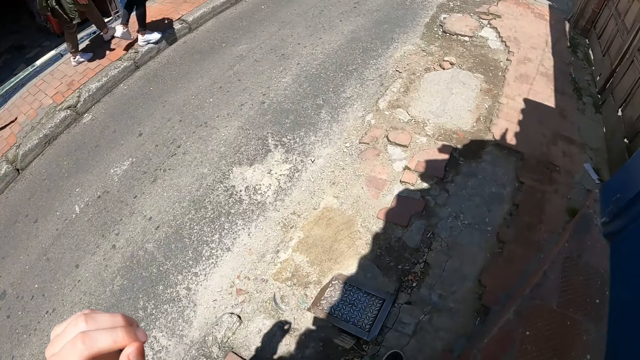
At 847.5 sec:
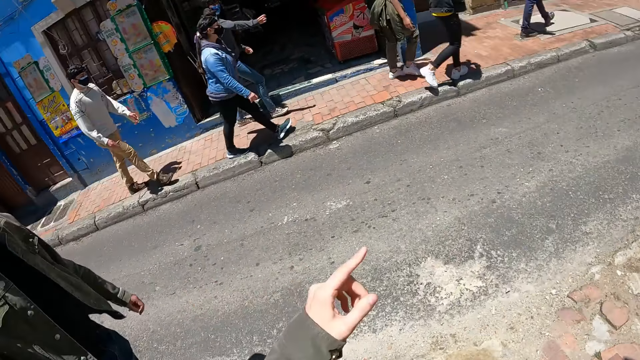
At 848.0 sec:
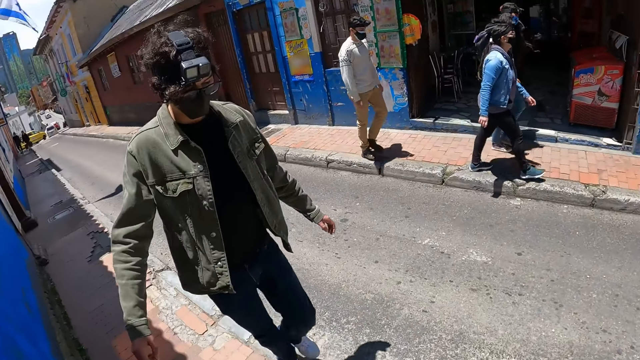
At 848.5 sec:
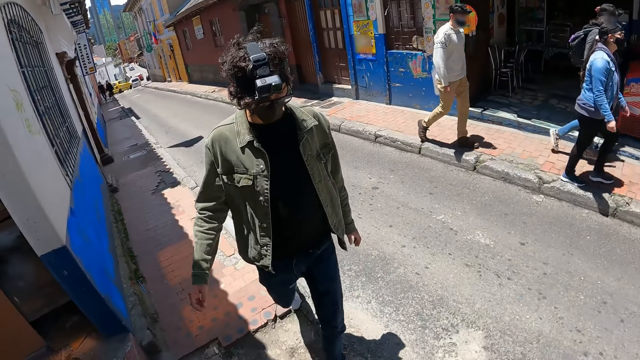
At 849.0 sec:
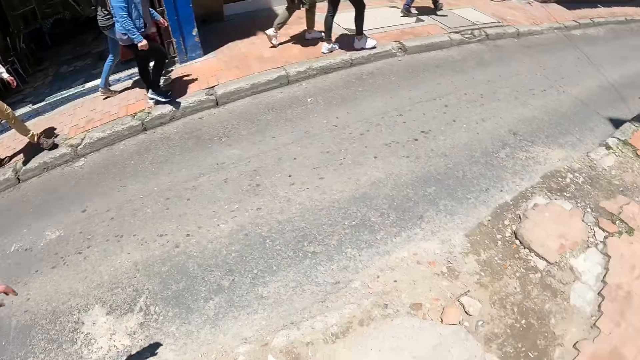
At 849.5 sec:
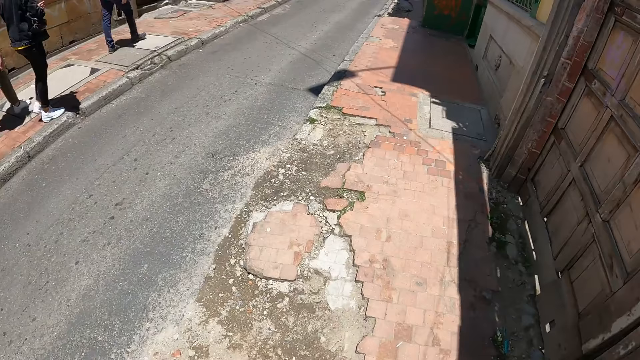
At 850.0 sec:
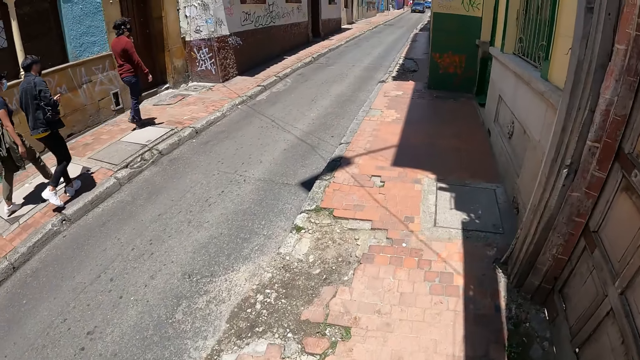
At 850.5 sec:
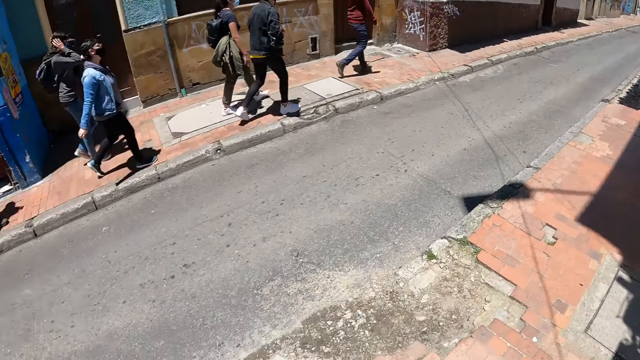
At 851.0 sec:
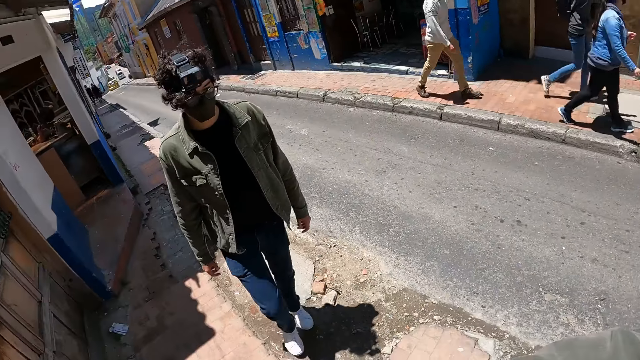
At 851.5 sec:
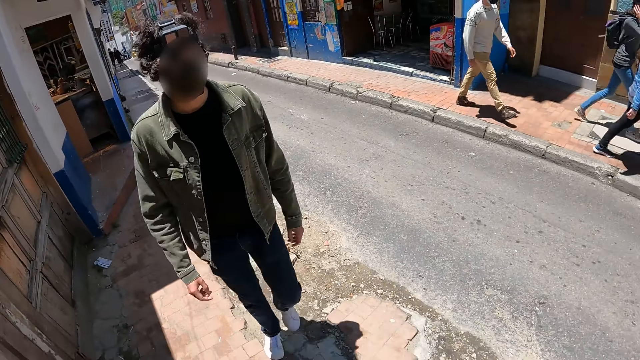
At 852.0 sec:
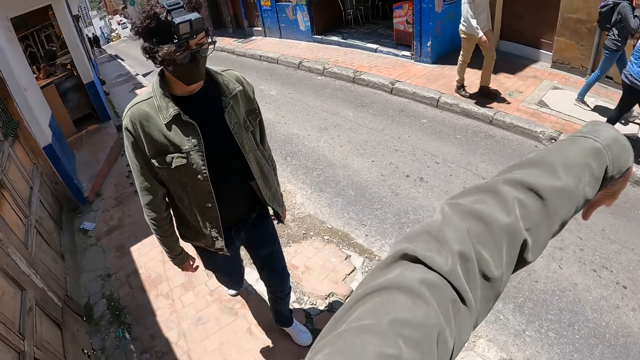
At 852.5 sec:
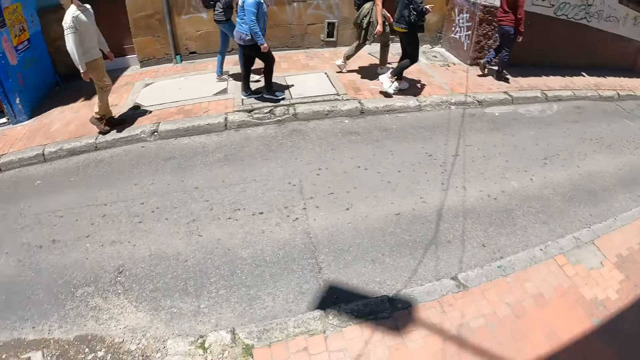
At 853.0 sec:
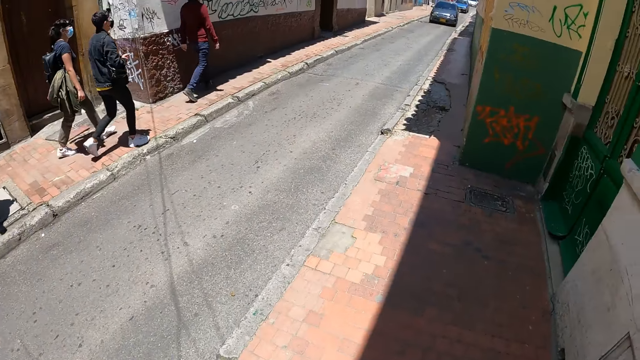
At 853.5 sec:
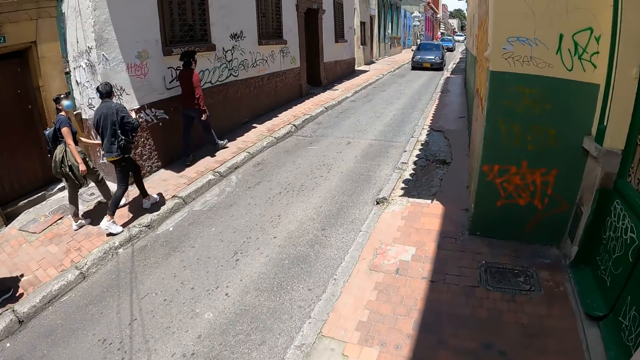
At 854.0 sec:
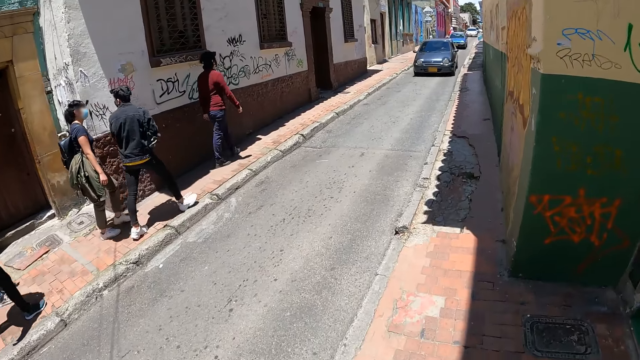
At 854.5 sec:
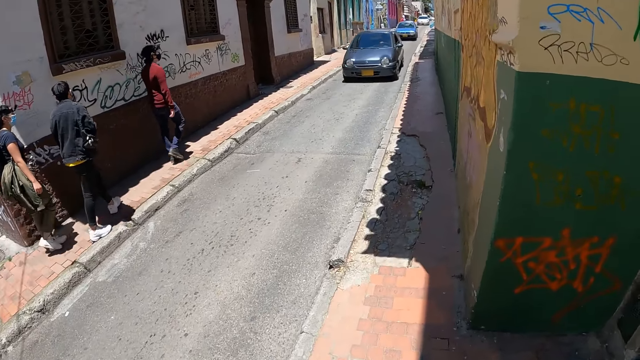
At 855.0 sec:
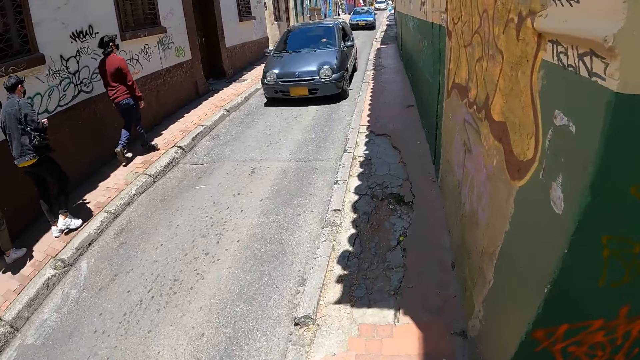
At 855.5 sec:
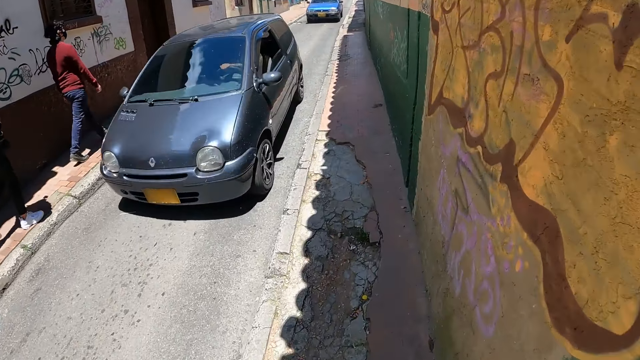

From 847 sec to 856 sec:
The camera wearer walks along the road. They converse with the man.

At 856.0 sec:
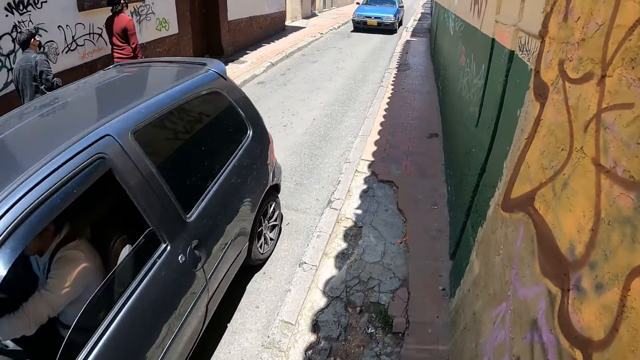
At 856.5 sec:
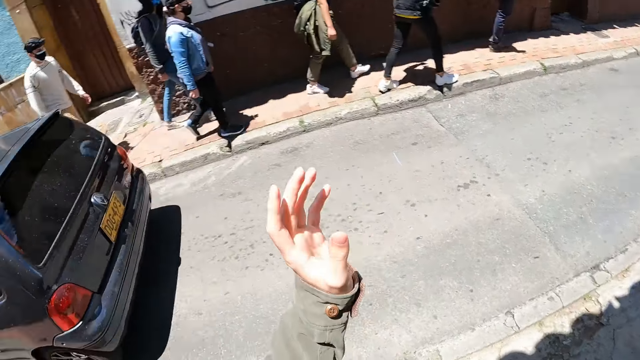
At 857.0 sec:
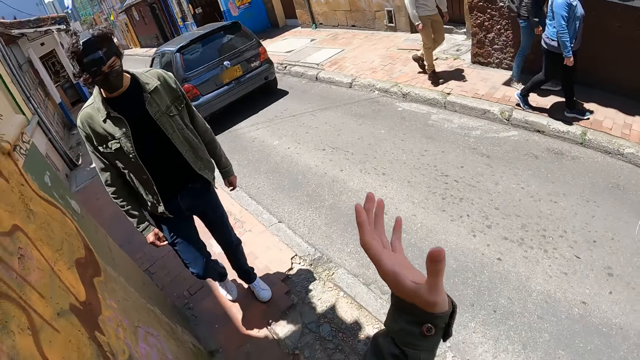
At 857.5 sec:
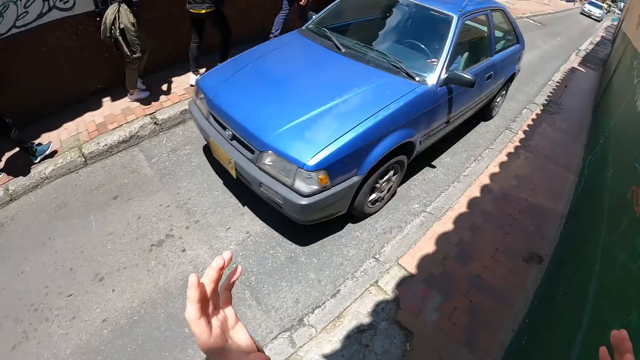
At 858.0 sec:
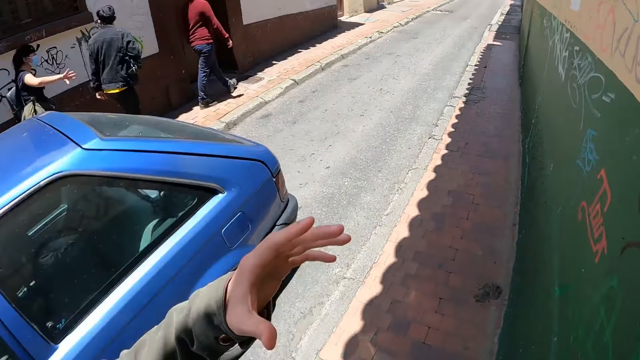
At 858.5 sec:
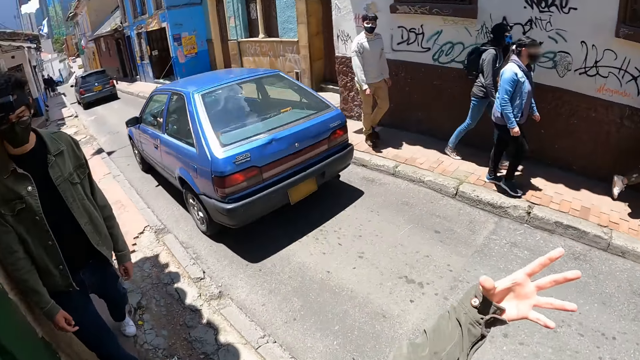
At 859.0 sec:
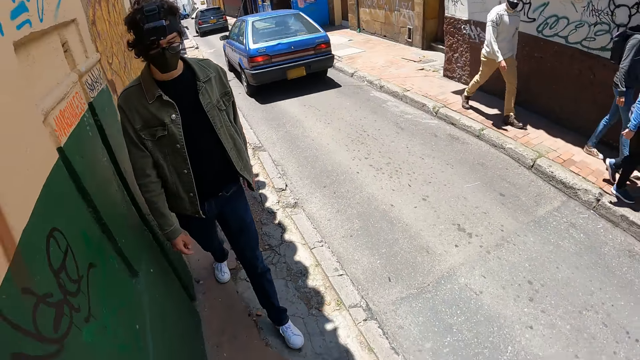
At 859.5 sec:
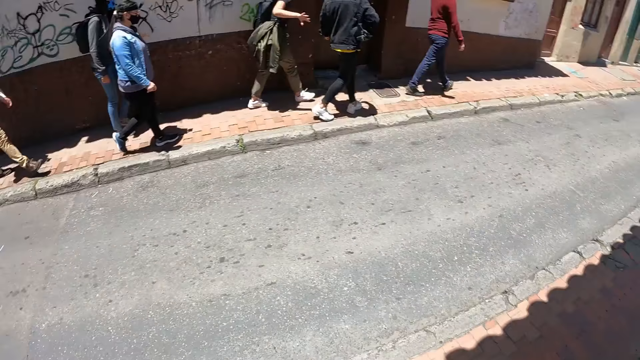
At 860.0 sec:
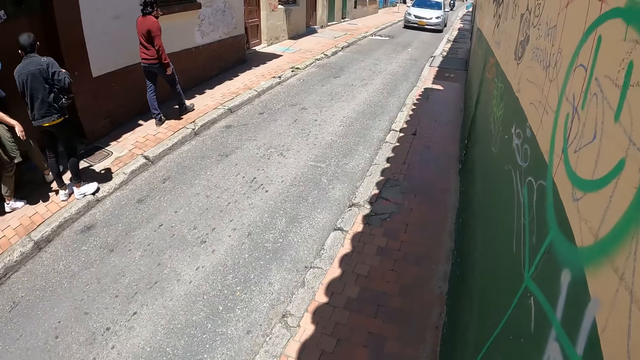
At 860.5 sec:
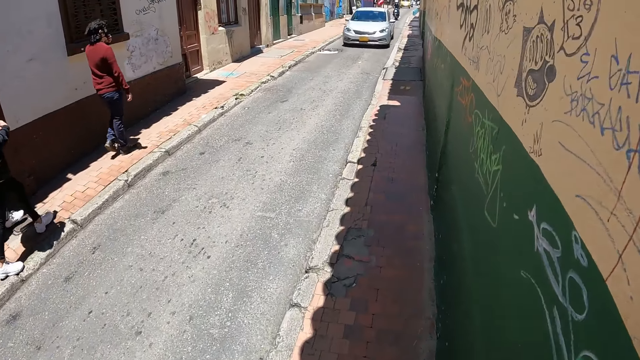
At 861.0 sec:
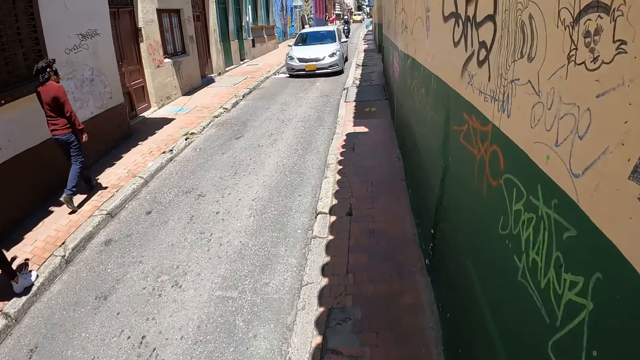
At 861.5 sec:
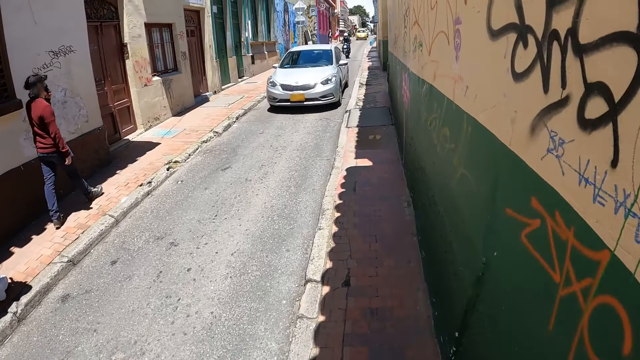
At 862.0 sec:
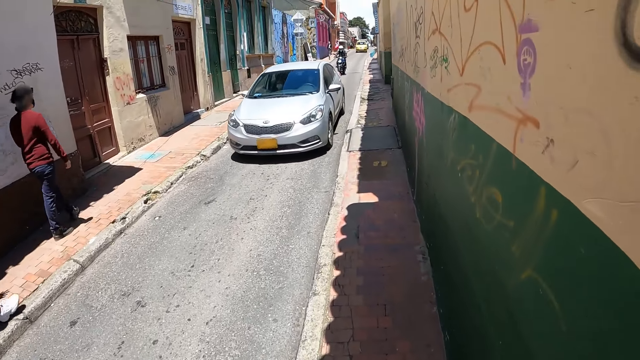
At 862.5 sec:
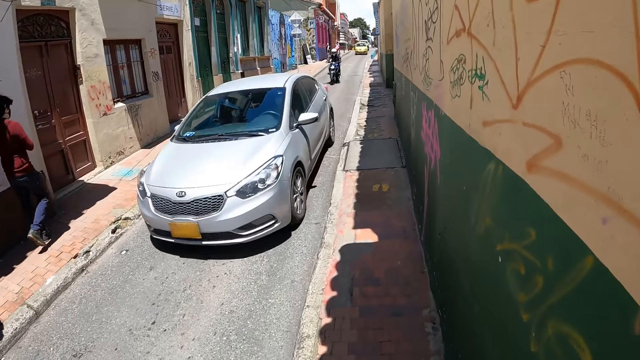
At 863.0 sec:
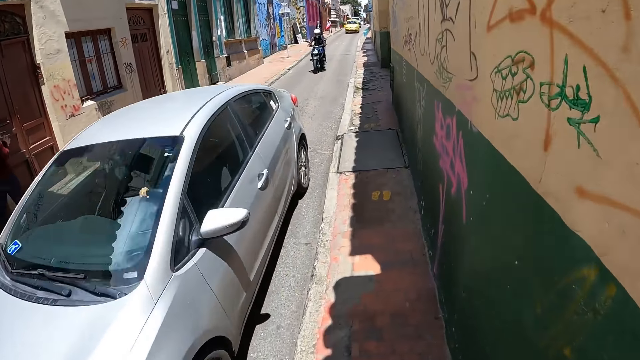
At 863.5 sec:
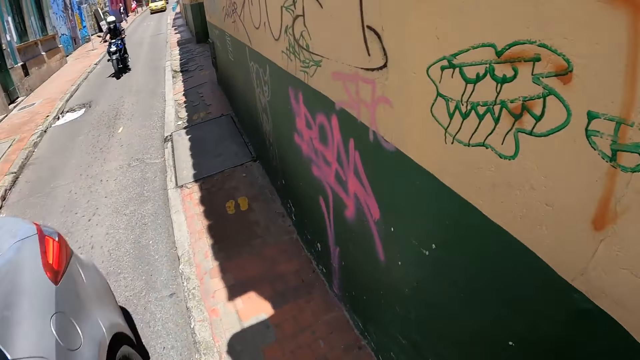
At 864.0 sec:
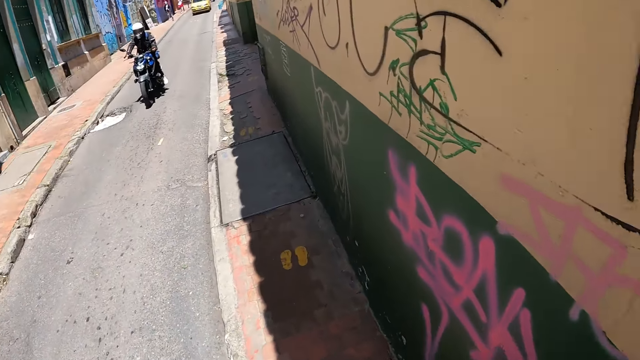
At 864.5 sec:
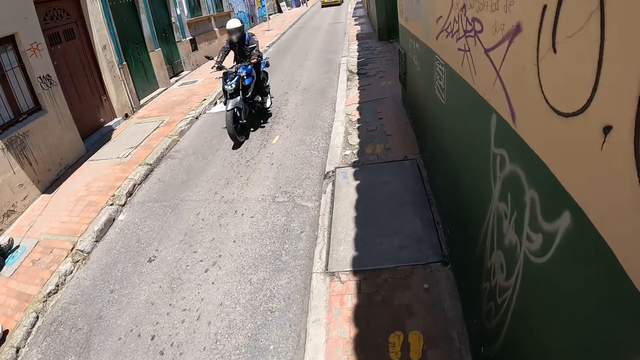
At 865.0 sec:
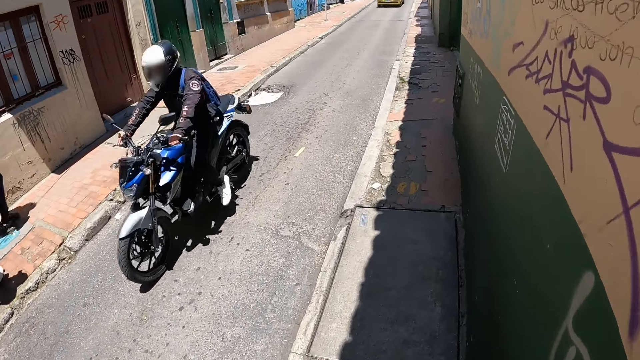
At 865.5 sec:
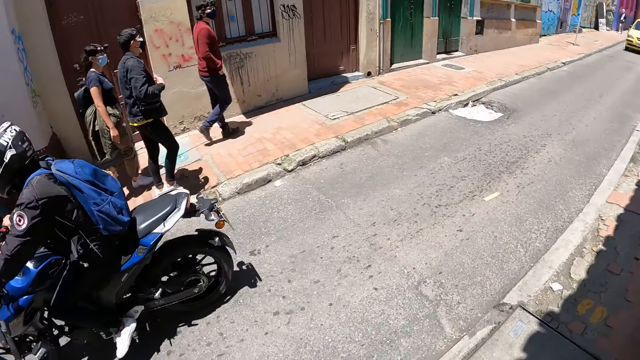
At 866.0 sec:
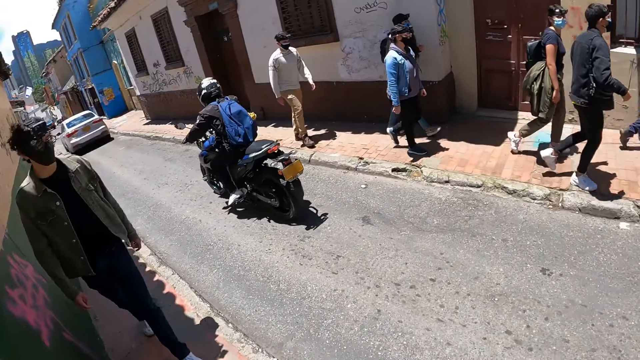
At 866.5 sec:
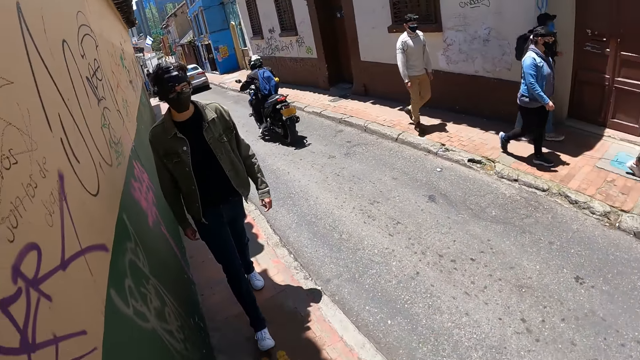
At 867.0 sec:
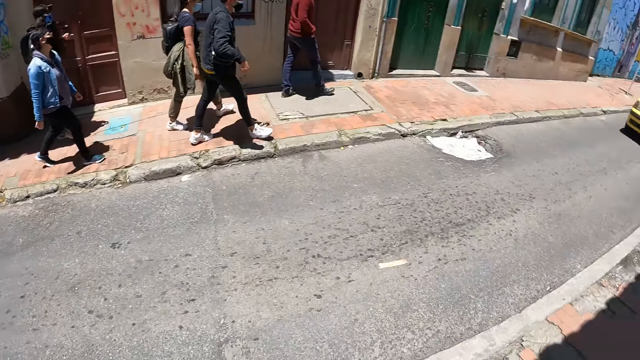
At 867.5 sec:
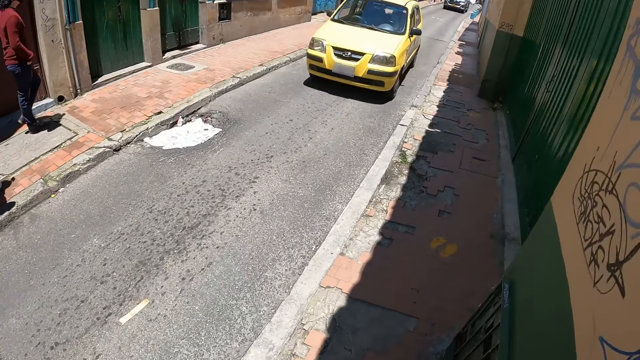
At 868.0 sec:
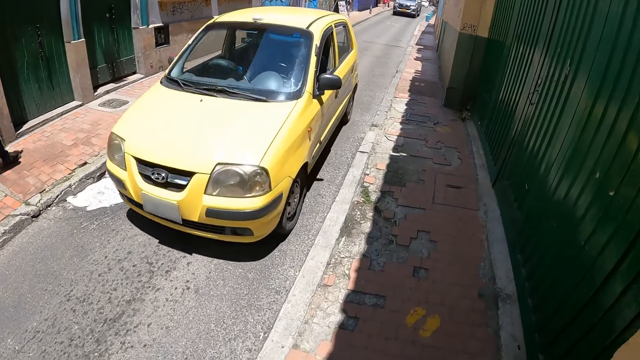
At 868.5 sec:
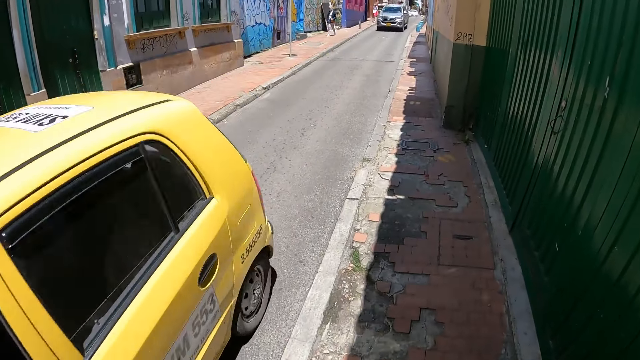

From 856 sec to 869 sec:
The camera wearer converses with the man.
